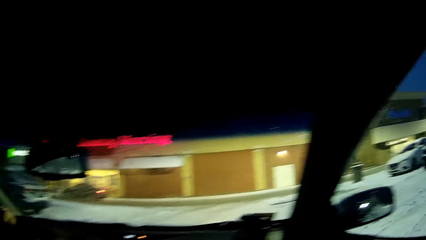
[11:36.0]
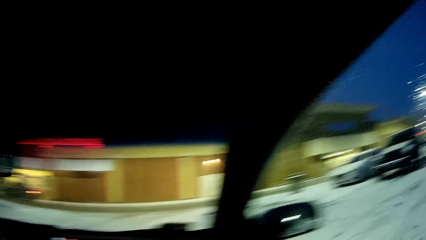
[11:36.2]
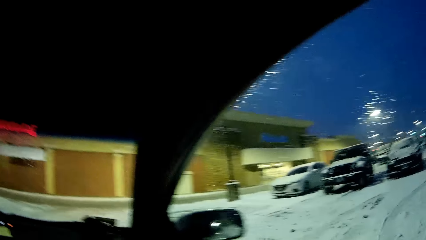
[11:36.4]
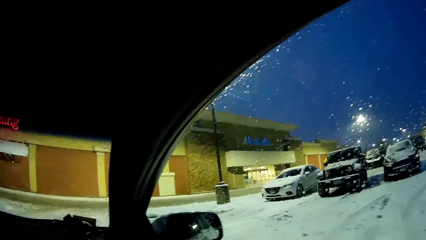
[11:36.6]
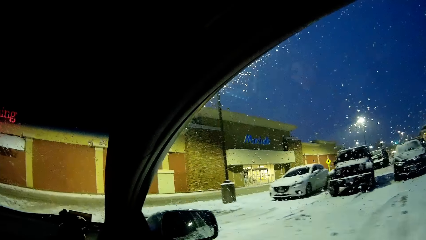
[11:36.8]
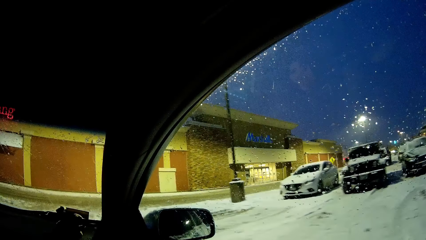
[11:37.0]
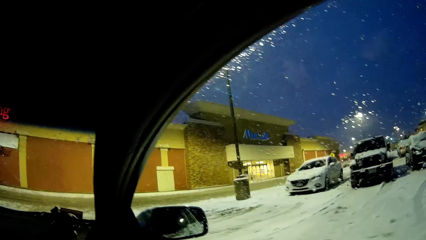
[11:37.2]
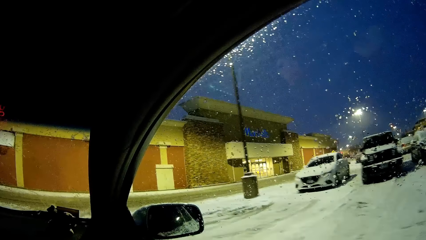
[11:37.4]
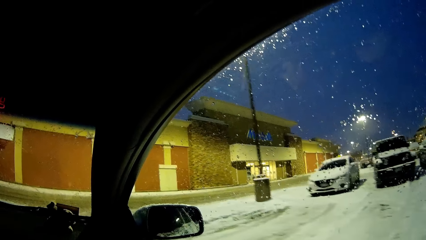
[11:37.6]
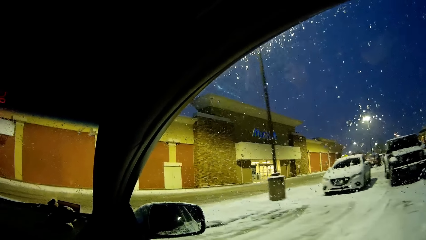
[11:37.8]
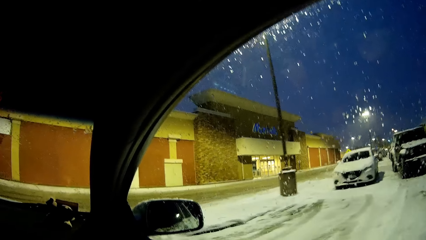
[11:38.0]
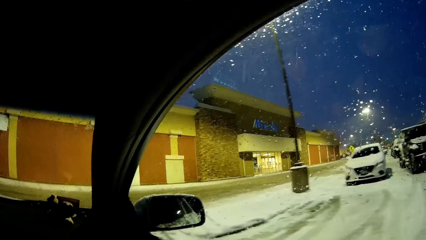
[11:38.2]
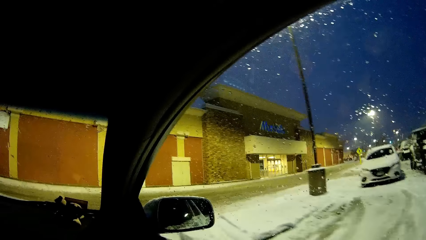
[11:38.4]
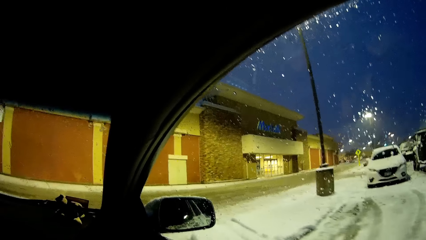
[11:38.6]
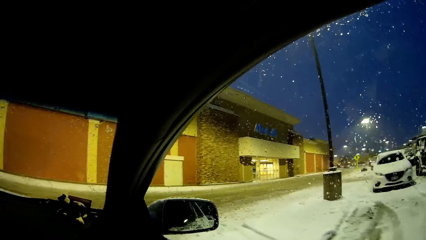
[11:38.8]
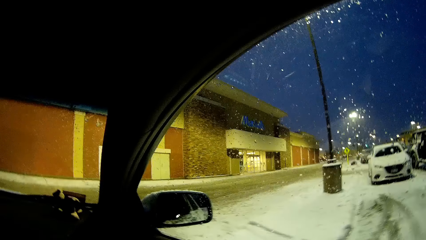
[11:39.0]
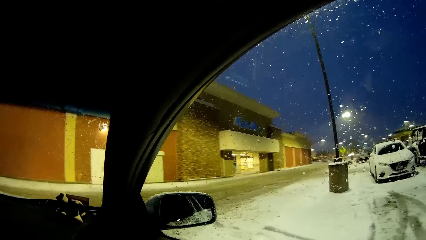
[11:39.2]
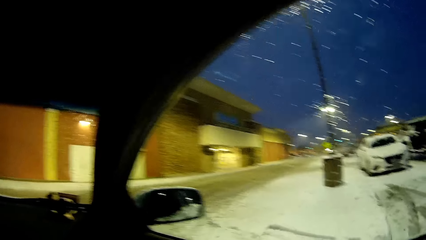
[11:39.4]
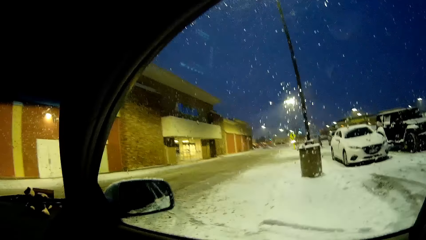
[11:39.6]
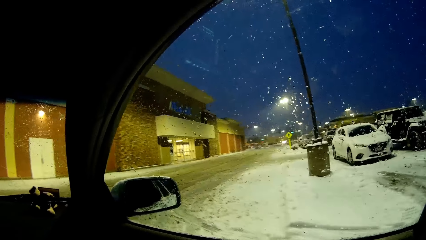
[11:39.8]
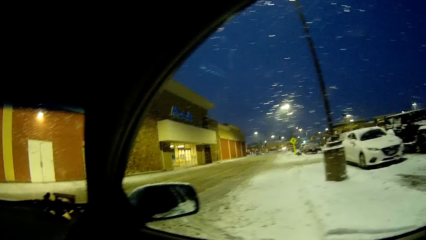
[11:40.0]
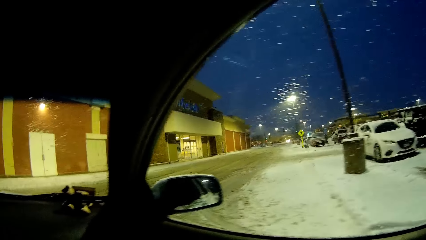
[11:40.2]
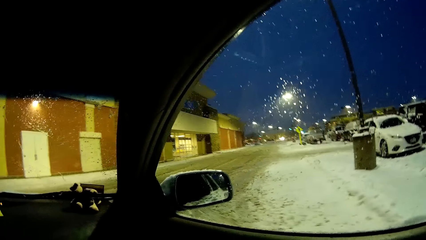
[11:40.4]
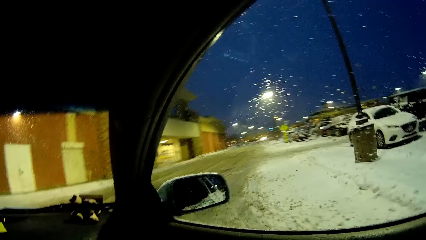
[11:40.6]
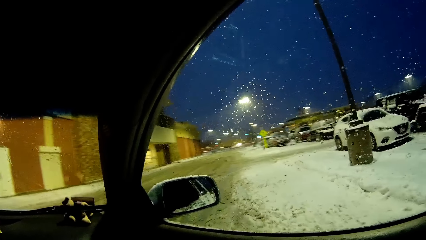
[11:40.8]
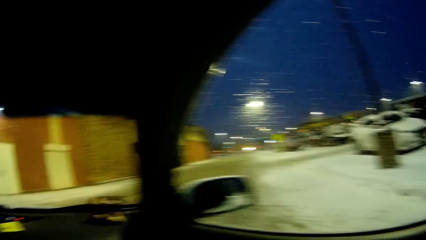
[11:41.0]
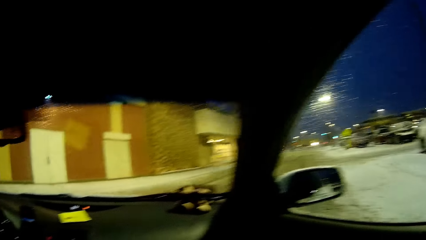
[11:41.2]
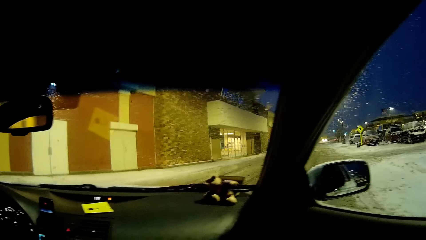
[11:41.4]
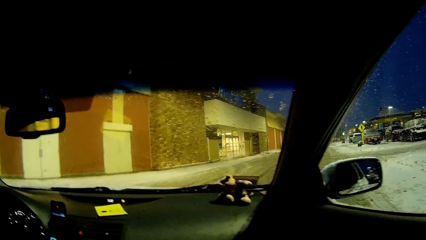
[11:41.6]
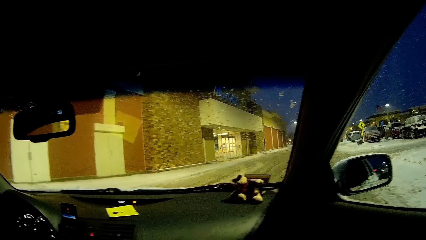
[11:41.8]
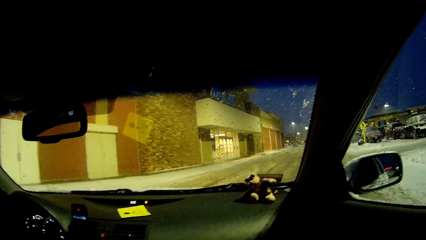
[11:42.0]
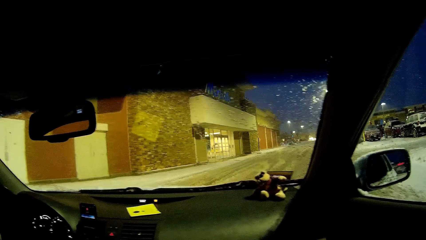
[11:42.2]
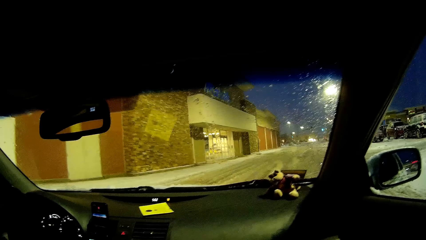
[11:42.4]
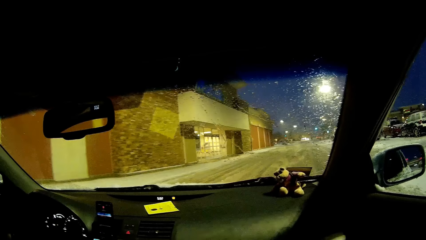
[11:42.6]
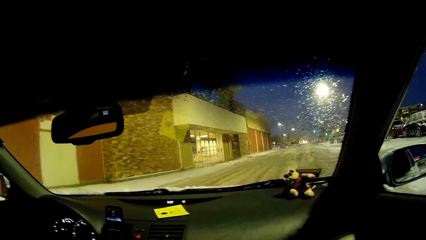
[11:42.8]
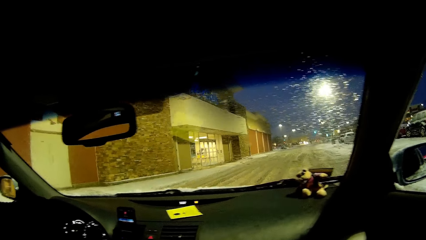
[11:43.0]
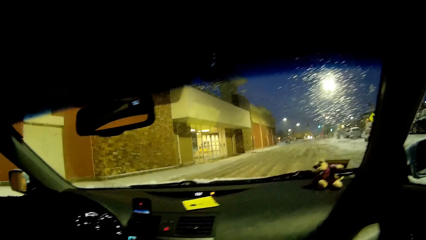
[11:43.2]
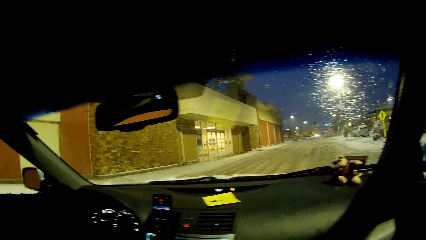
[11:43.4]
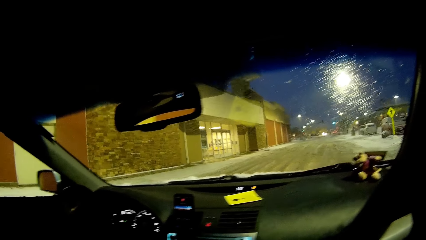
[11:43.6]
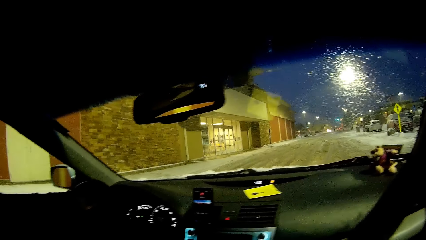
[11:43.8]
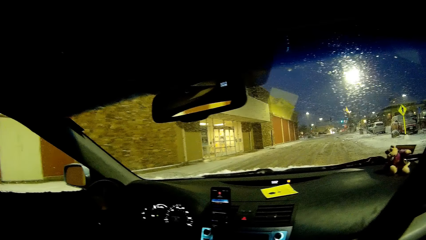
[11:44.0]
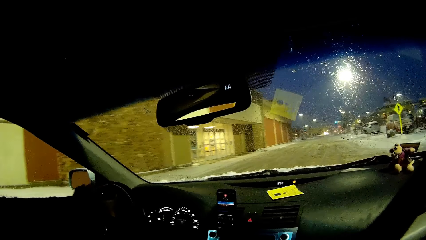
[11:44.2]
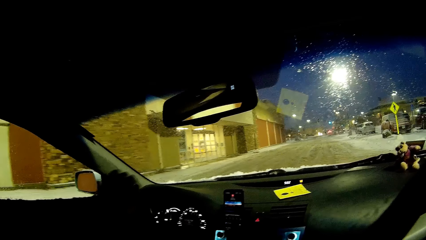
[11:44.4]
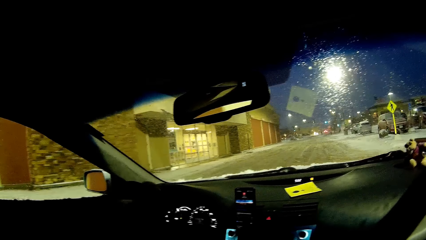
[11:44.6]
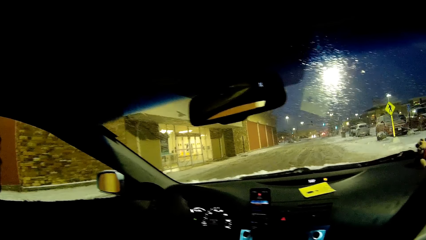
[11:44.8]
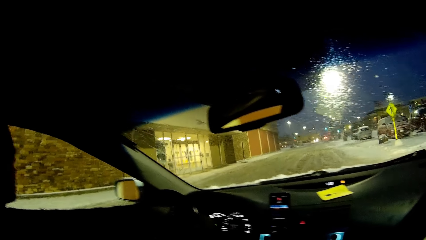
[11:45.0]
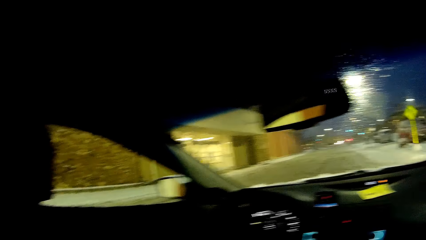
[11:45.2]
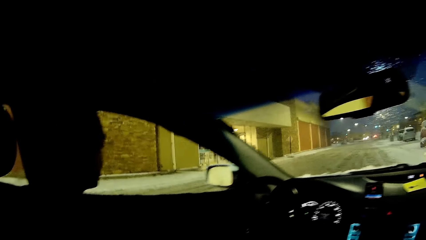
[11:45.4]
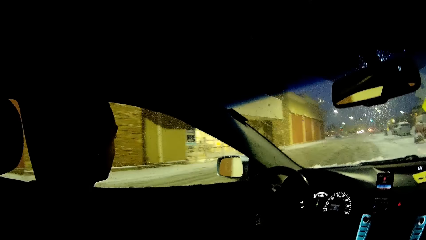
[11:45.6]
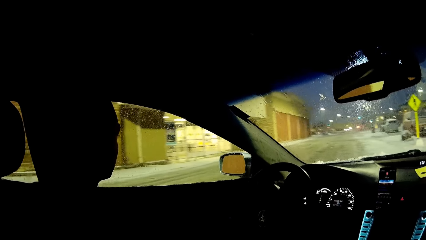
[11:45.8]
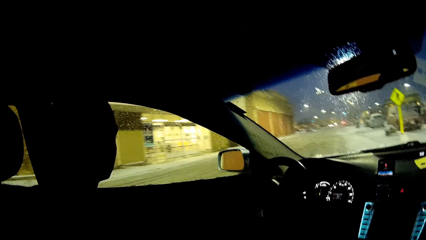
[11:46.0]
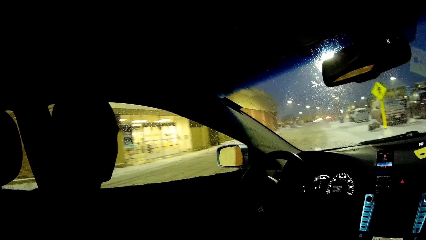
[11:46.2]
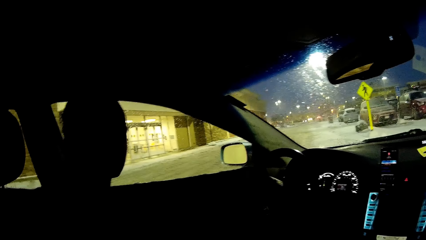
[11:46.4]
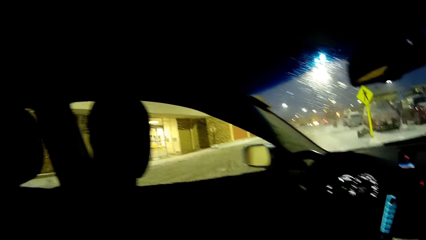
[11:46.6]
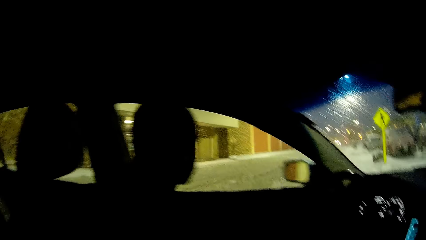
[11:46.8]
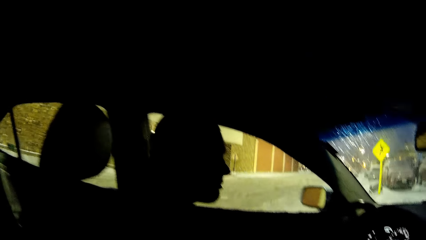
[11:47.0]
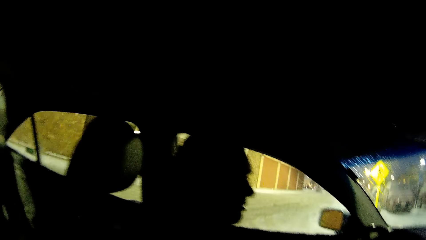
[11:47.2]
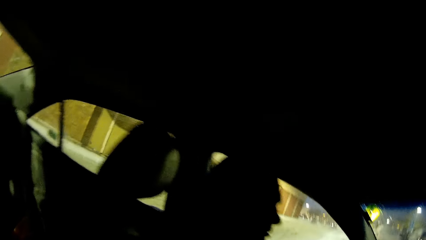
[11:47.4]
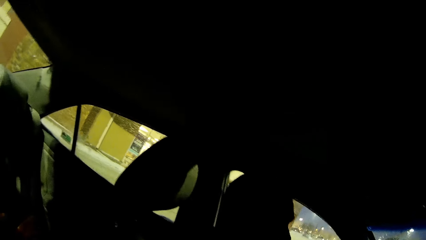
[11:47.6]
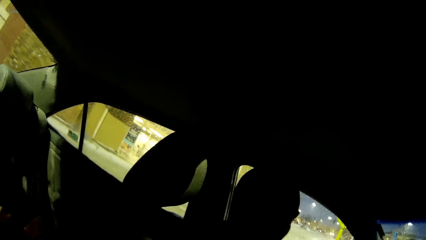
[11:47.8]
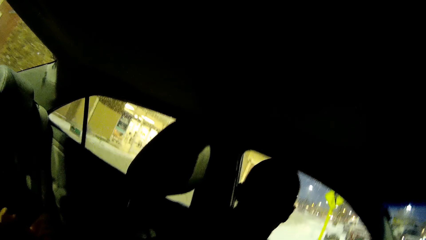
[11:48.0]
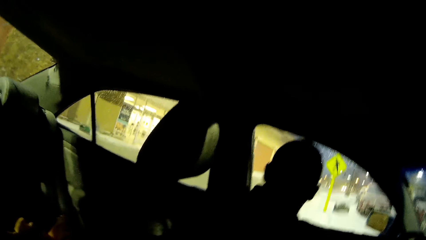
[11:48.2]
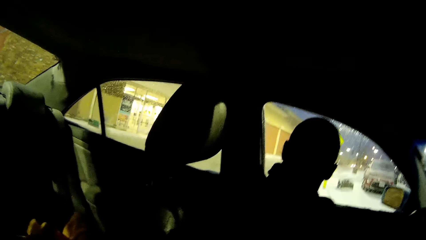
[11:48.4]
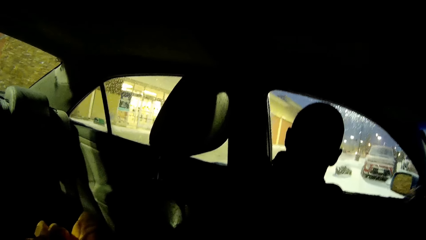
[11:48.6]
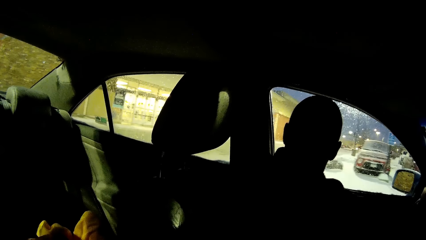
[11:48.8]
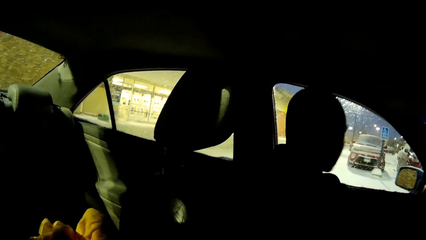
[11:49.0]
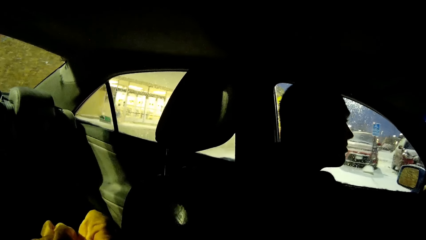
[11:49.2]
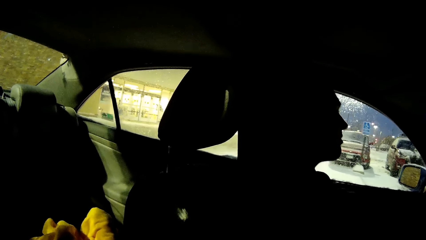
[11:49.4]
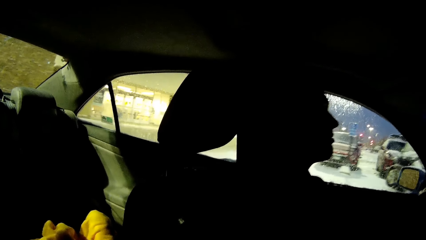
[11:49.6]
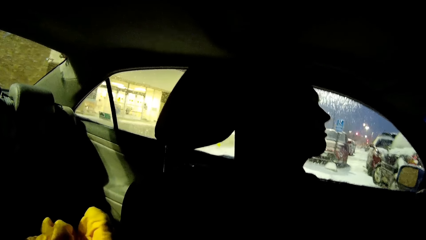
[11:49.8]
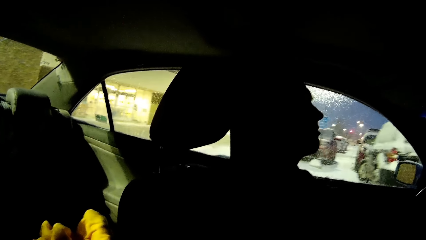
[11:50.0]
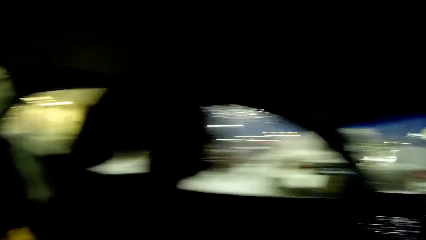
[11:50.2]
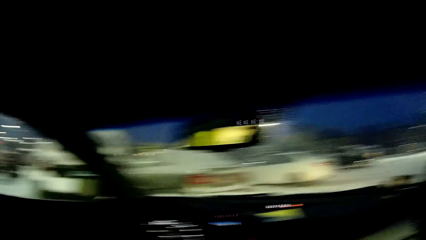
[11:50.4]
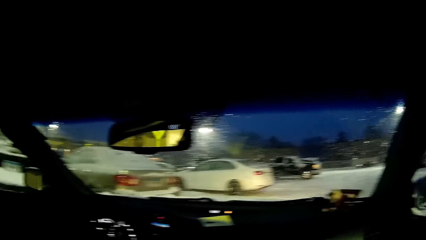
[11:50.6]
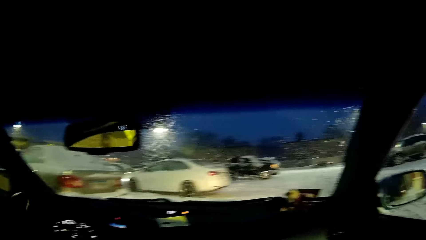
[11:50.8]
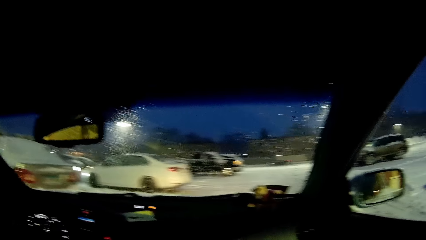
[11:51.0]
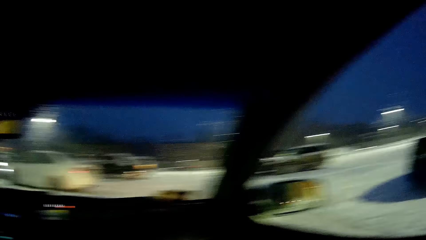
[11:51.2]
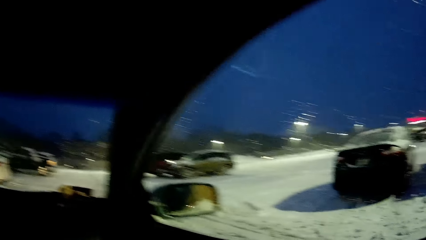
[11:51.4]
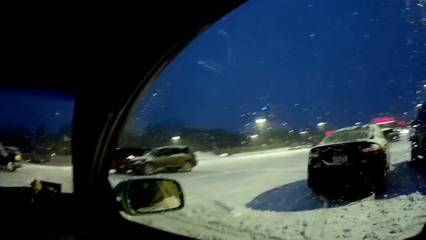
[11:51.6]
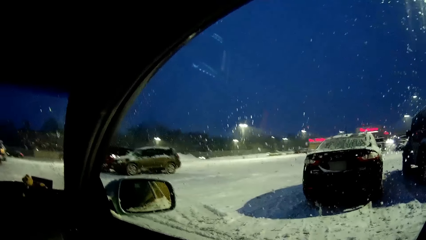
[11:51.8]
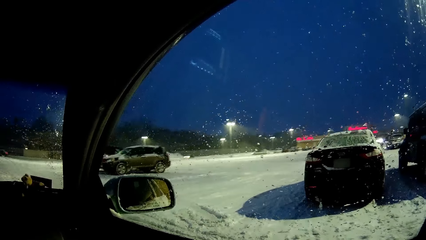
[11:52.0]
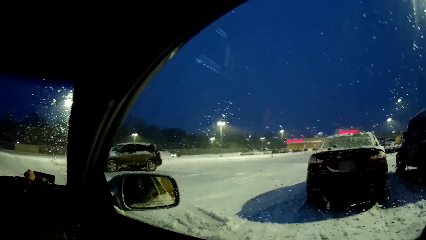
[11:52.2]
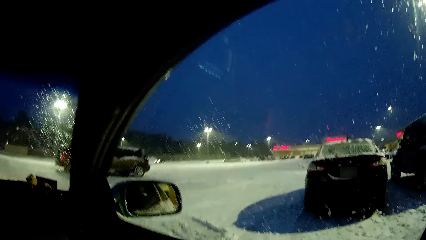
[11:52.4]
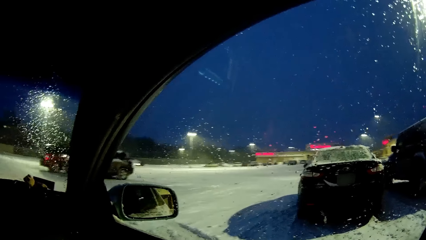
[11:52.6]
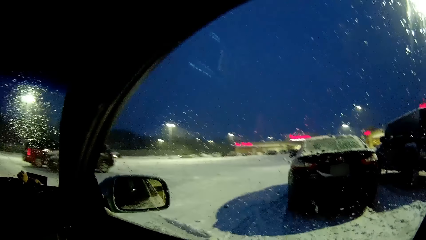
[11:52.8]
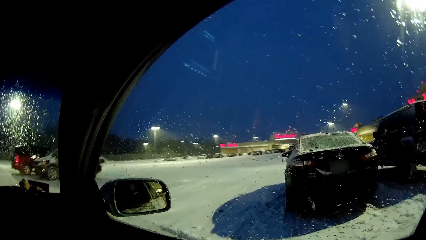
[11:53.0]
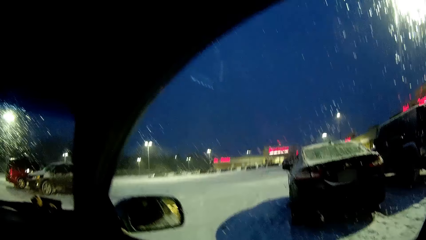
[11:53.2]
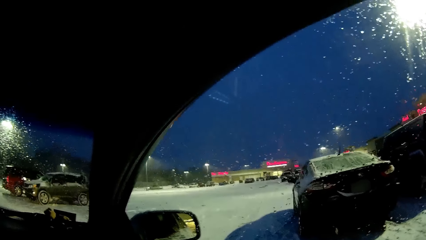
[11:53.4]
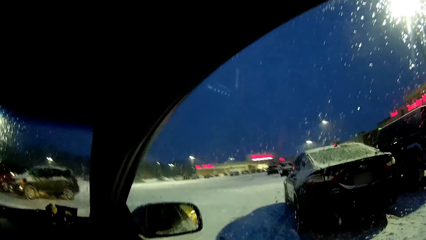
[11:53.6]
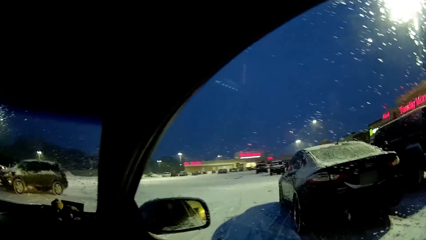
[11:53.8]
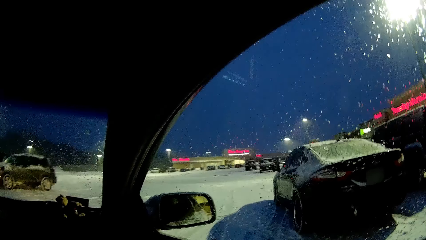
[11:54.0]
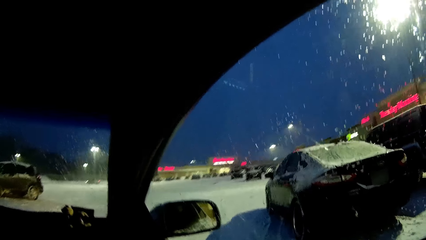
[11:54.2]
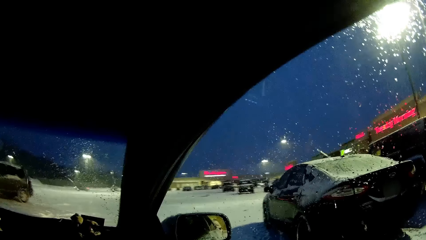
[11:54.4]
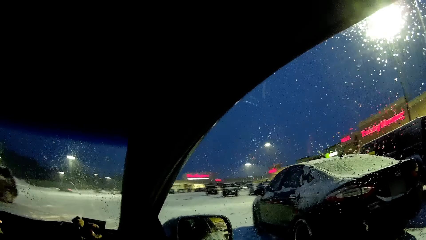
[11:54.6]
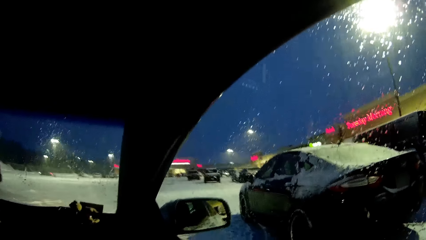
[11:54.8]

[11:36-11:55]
The camera wearer looks at the window. They look at the windscreen. A person turns the steering wheel. The camera wearer looks at the person. The person looks at the window. The camera wearer looks at the backseat. The person looks at the windscreen. The camera wearer looks at the person. They look at the windscreen. They look at the window.
